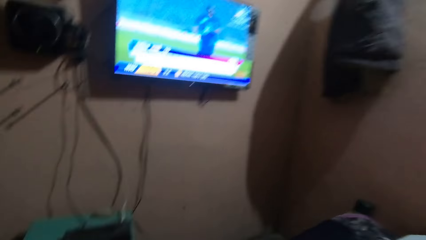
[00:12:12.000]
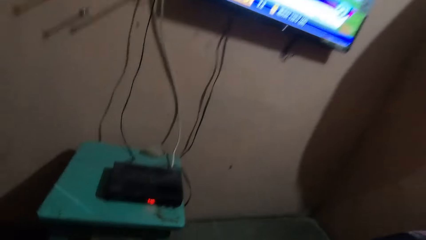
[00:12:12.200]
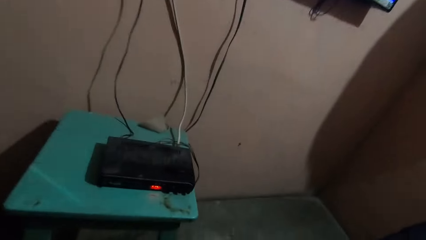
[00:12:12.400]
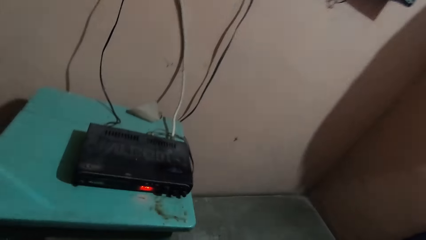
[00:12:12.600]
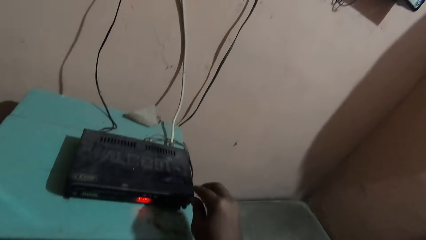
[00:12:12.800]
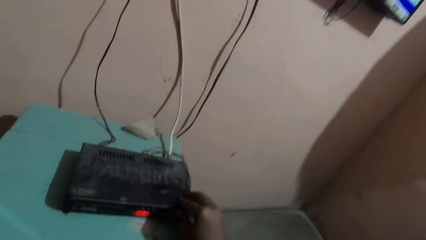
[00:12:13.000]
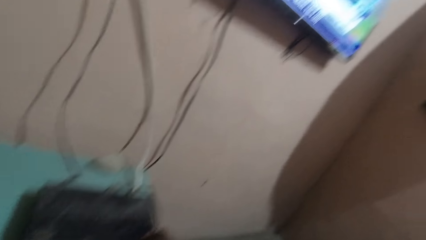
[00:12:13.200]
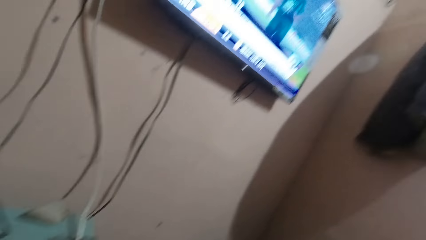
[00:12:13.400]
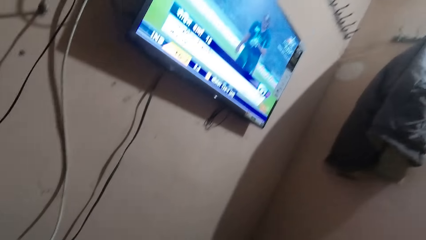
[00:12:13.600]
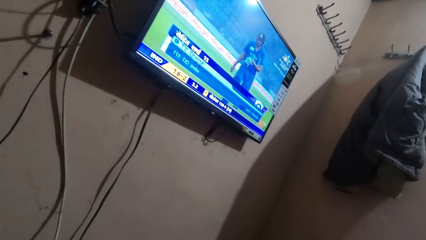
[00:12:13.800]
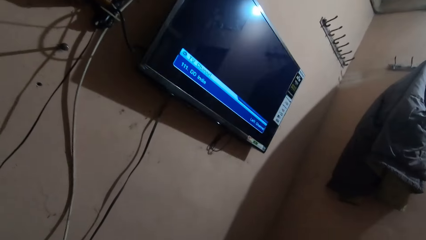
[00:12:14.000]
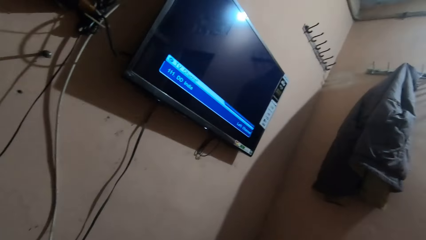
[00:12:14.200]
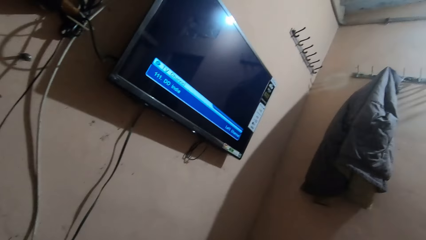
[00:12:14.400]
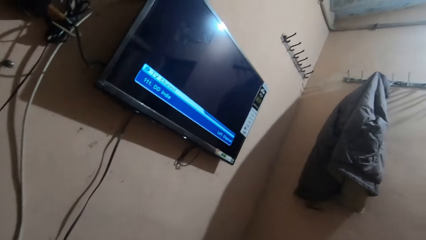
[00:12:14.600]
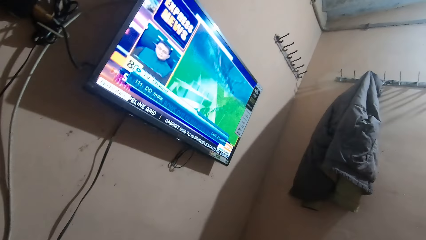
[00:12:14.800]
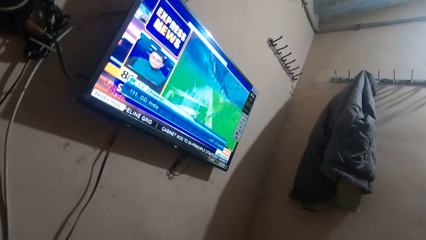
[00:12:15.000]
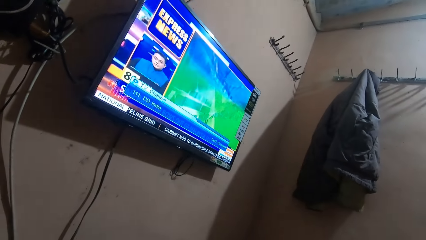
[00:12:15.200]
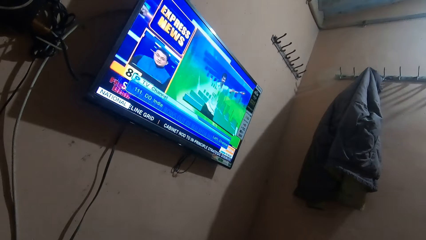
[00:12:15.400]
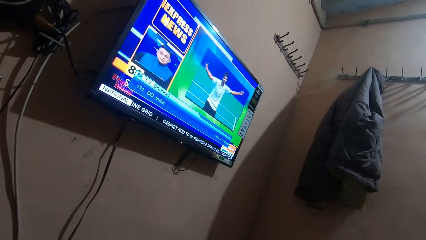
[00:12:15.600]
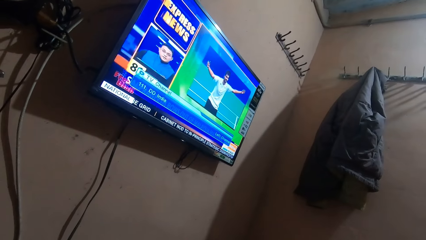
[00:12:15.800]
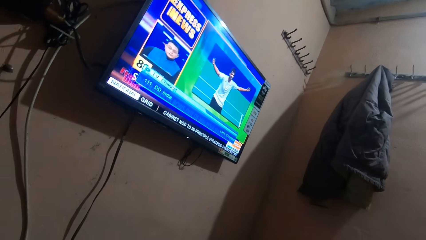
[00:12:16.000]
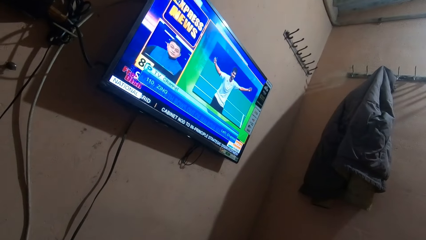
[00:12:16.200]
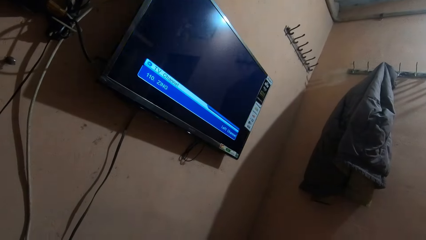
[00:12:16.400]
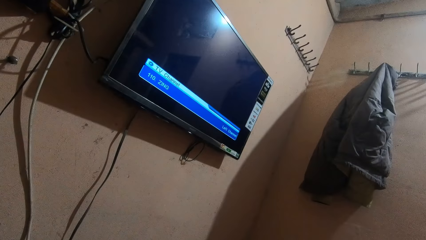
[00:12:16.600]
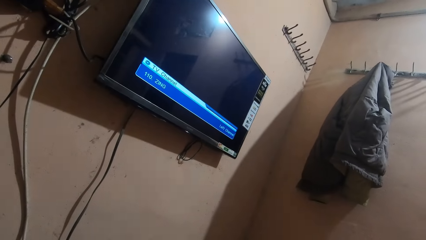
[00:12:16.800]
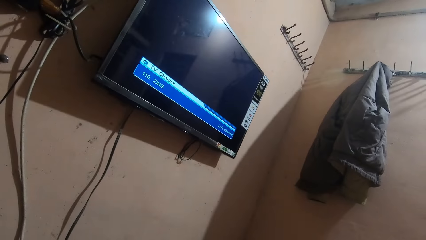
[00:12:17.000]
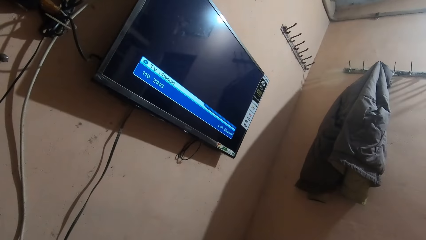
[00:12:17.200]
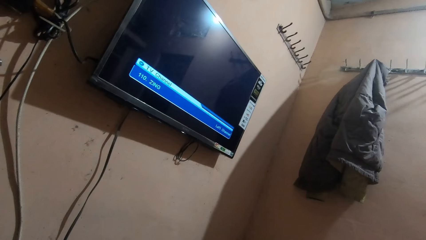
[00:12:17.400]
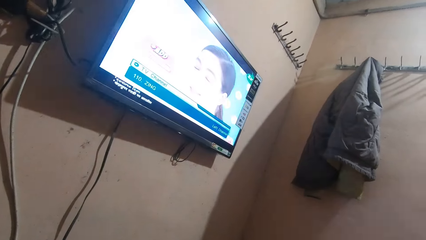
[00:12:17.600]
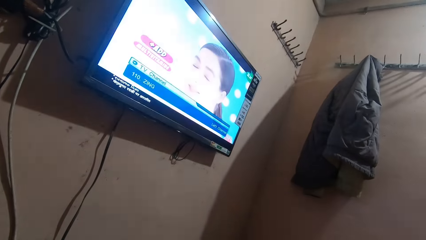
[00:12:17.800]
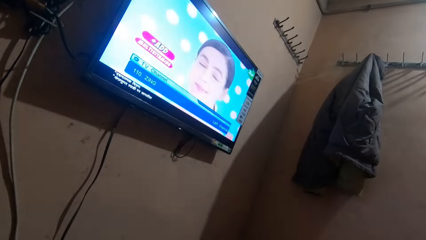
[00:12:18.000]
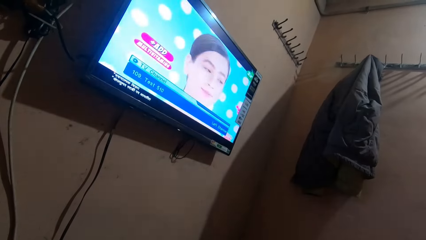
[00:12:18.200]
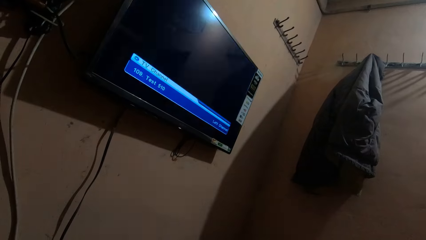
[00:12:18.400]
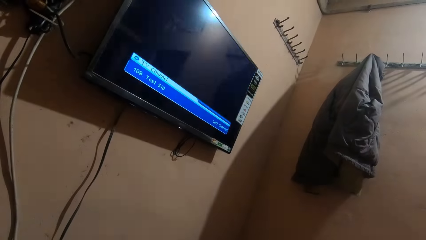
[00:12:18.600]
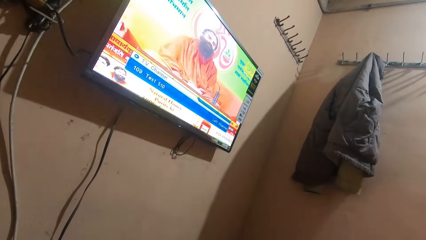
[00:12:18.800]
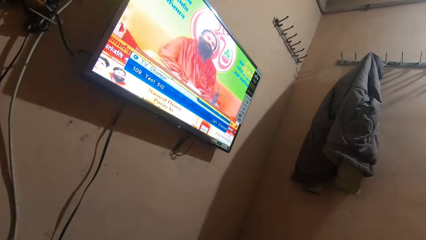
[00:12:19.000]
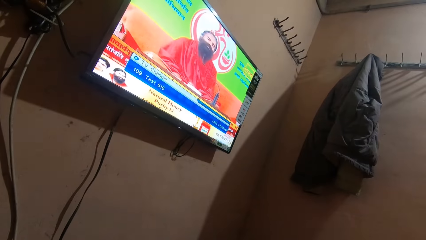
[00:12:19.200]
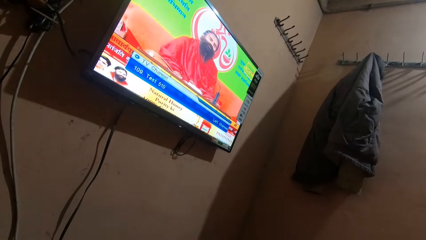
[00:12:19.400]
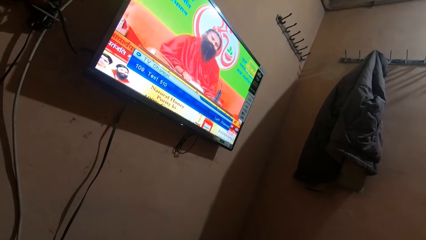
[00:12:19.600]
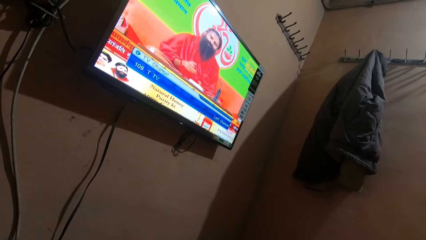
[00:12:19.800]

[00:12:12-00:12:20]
The camera wearer talks with a man. They change the television channel on the decoder. They touch the decoder. They stare at the television.

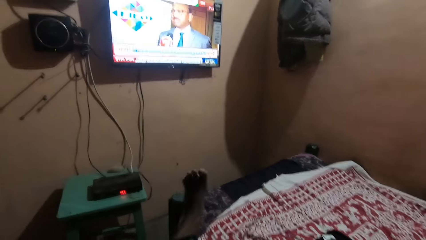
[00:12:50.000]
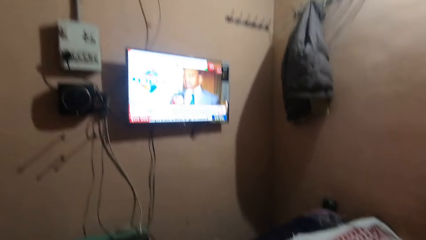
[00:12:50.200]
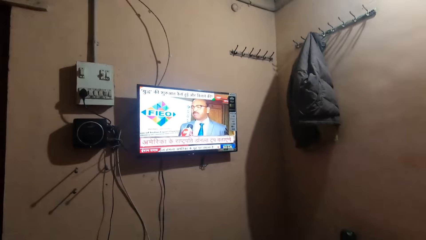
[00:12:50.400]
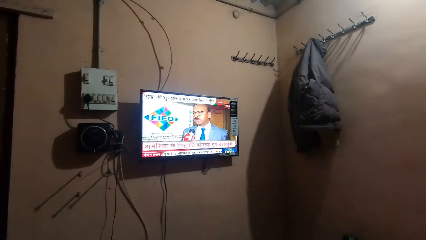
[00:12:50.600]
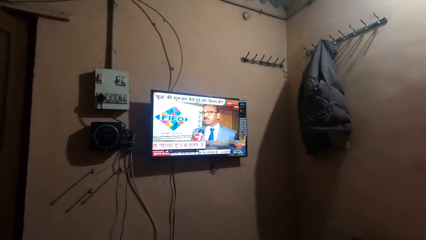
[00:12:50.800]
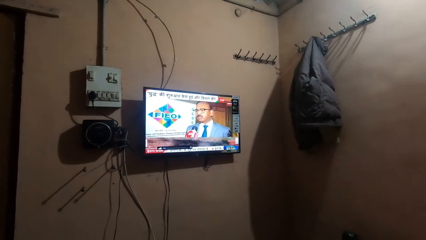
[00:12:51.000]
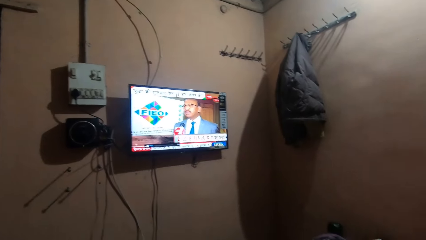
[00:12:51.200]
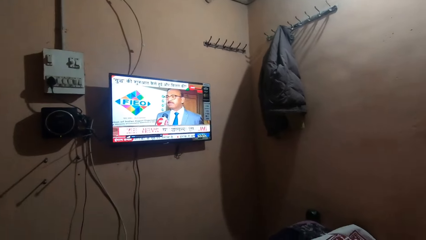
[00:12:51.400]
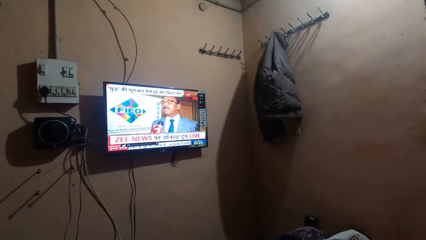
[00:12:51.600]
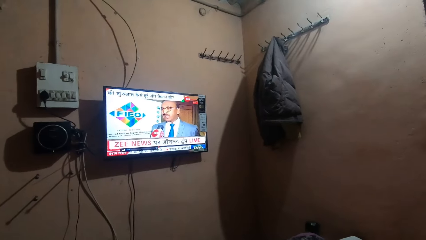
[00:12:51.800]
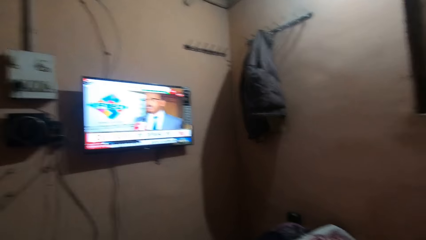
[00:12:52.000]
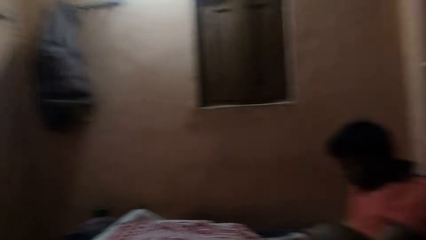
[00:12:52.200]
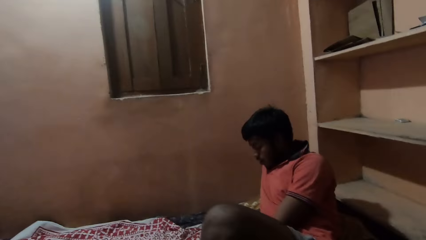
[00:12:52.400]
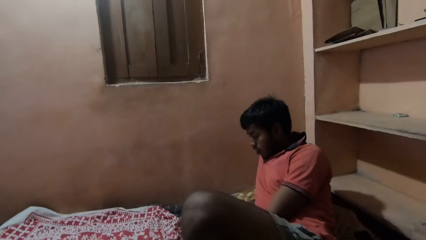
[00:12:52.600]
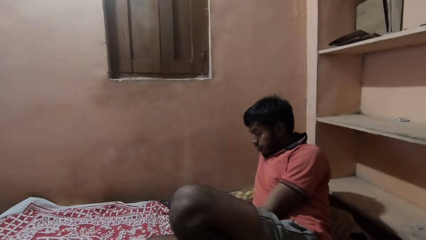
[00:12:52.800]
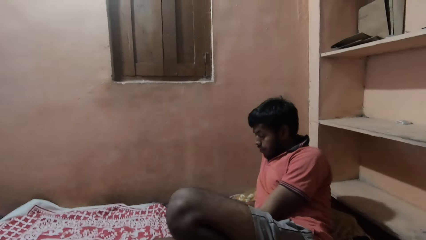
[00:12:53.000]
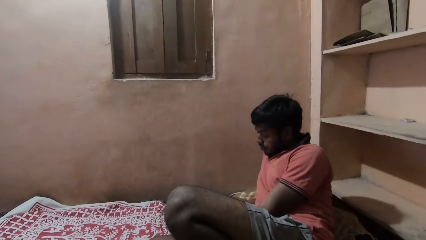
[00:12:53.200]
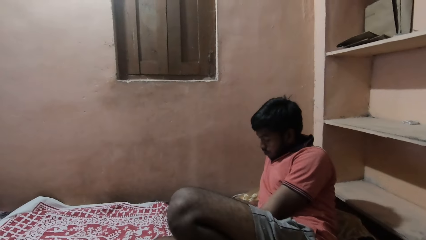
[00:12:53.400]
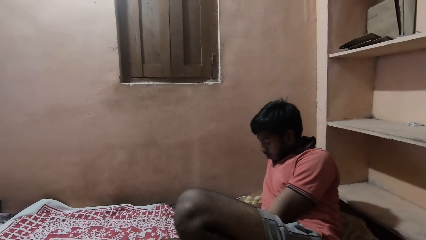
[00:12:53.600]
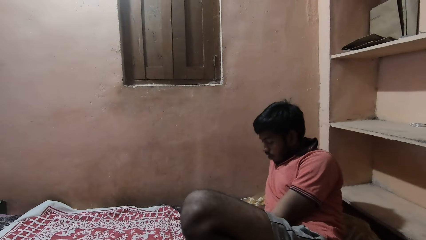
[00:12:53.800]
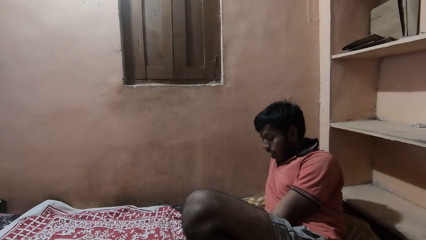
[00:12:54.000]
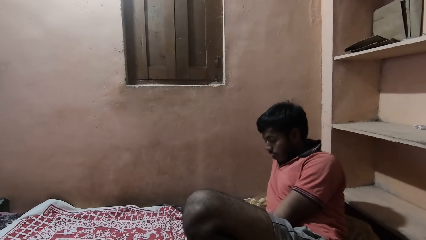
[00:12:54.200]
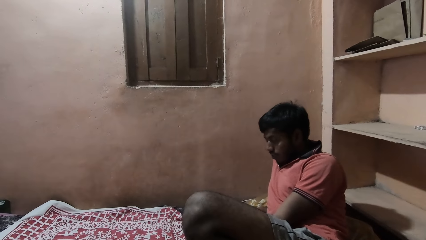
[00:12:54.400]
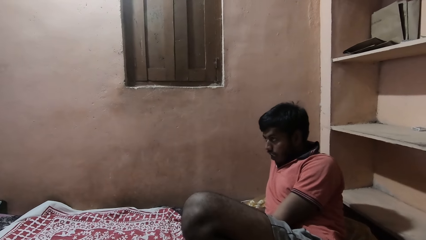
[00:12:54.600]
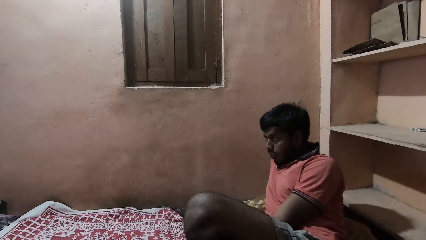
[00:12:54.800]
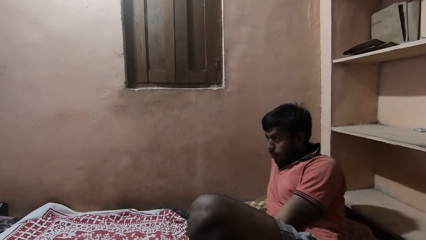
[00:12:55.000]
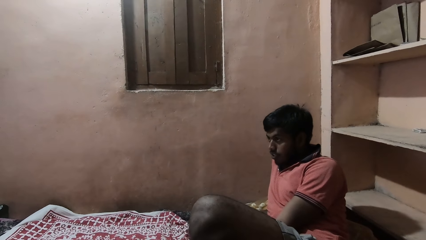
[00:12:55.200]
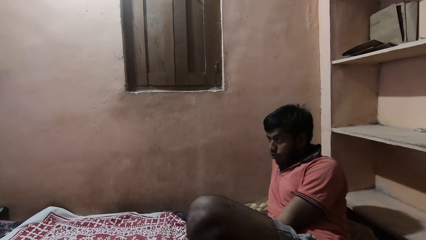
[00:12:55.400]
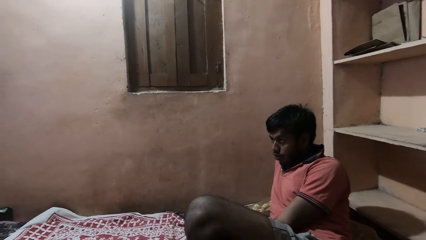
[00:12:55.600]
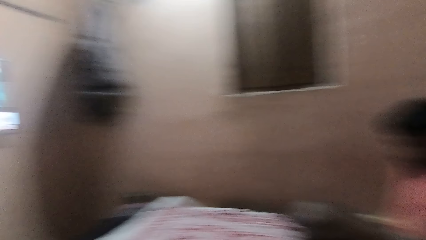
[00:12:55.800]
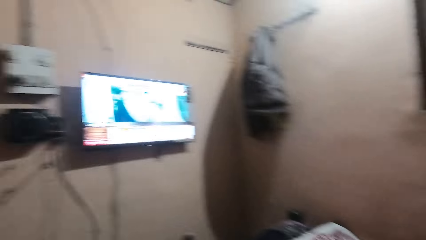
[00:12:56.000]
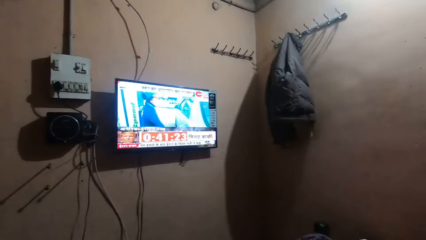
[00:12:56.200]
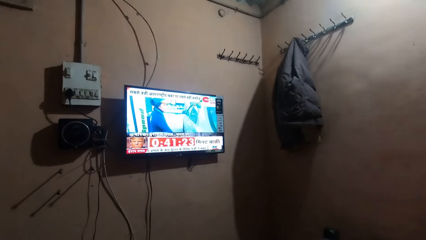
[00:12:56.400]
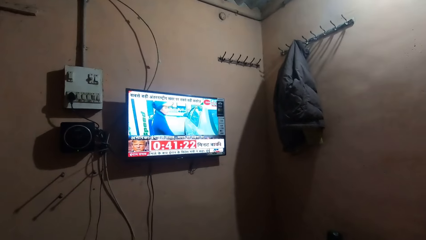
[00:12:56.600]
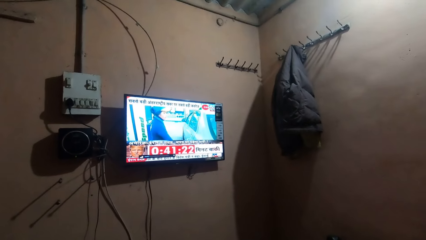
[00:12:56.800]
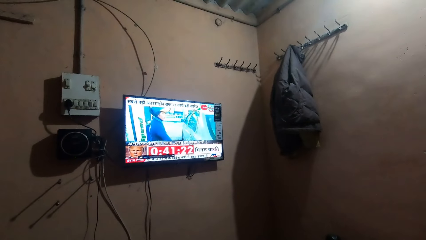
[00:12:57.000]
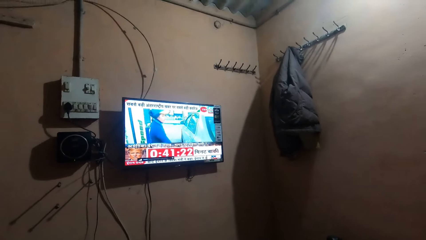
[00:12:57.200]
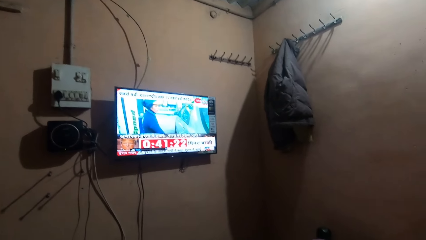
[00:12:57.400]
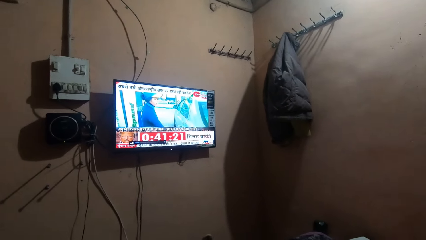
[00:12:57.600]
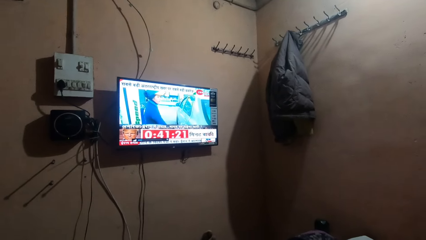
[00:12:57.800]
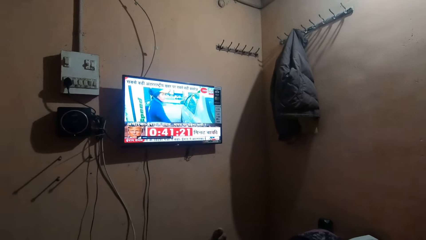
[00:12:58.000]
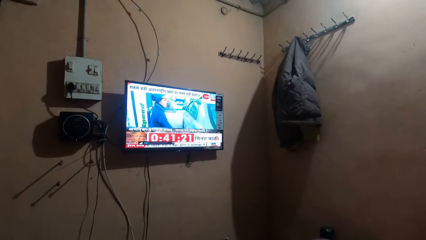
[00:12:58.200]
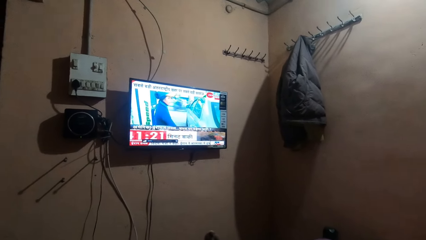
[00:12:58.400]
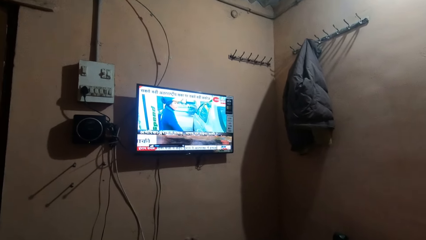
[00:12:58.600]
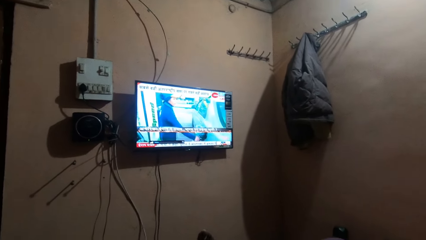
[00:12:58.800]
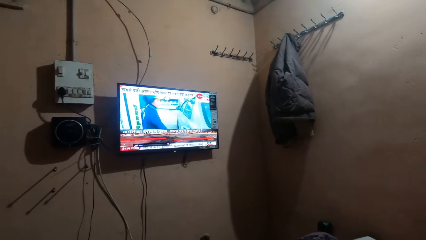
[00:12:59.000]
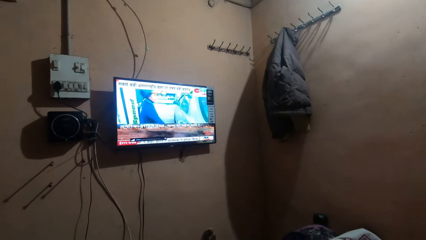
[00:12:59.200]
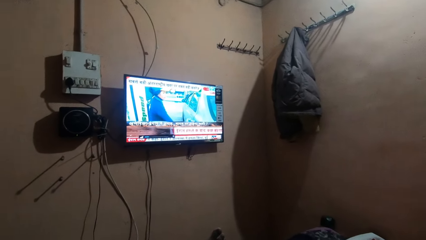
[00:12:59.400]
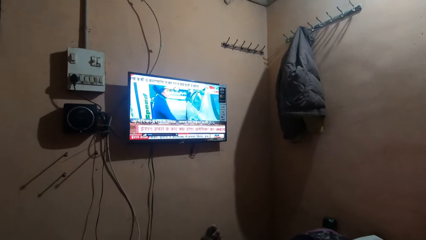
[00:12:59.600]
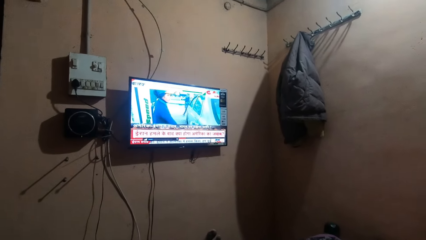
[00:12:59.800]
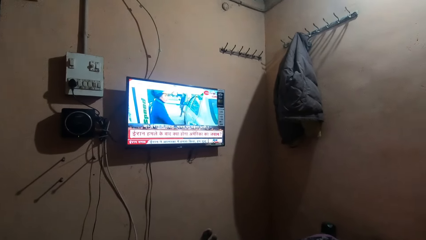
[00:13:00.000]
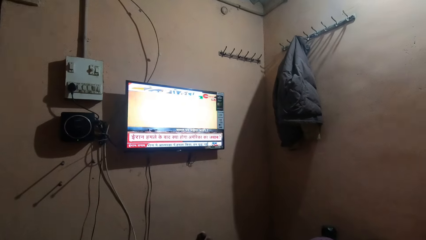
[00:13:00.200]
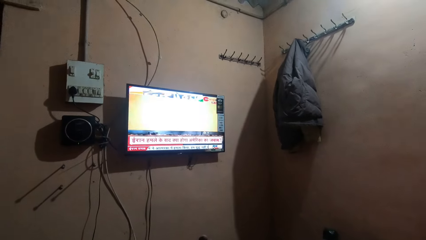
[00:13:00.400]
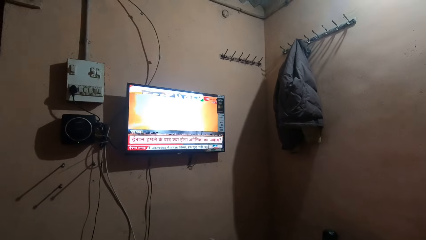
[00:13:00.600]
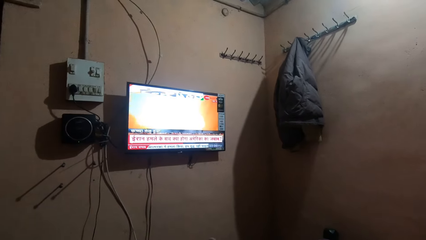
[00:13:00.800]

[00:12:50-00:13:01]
The camera wearer changes the television channel with the remote control. They stare at the television. They talk to a man. The man talks to the camera wearer. The camera wearer stares at the television. They talk to the man.
